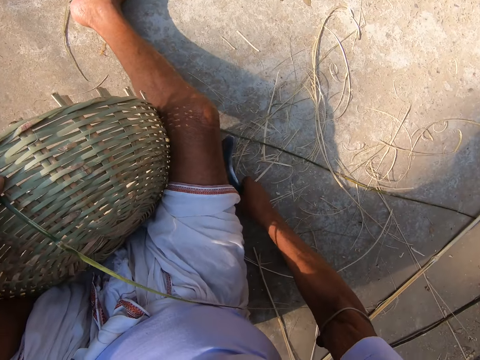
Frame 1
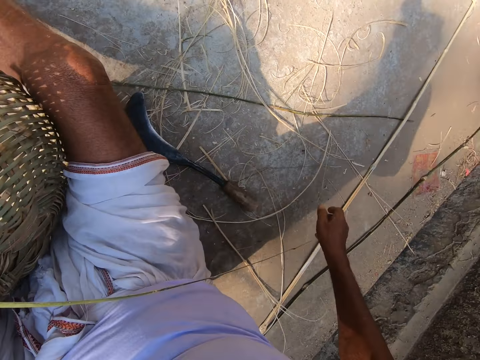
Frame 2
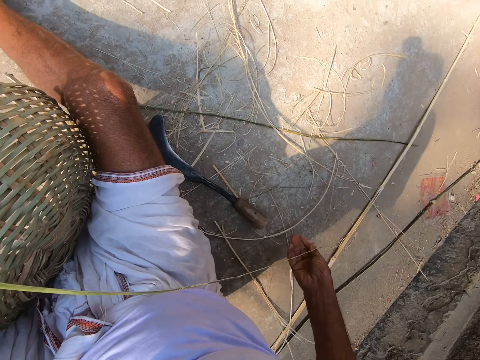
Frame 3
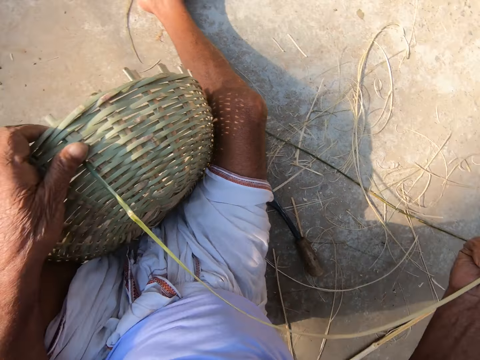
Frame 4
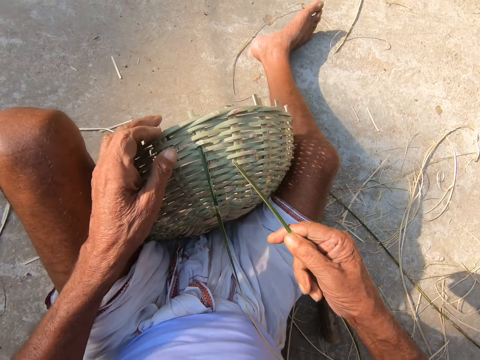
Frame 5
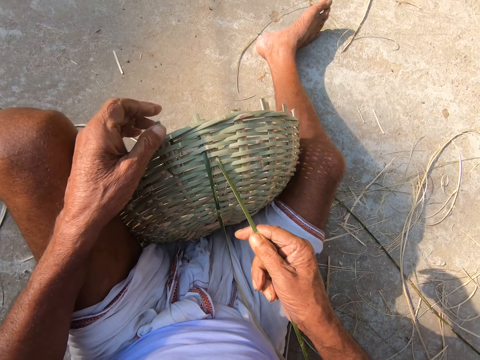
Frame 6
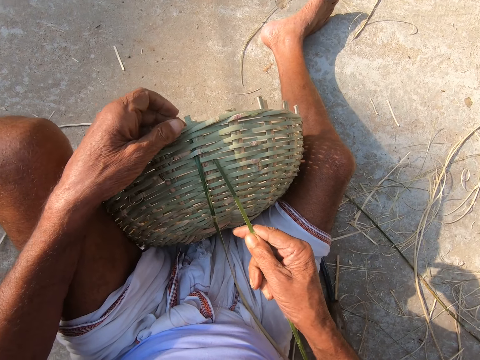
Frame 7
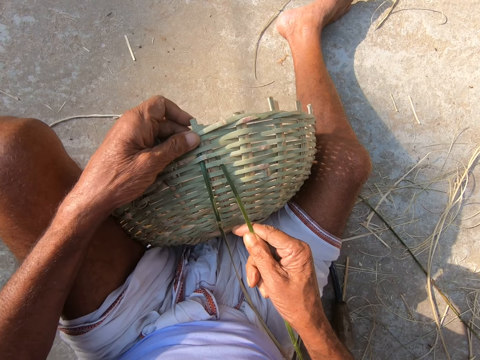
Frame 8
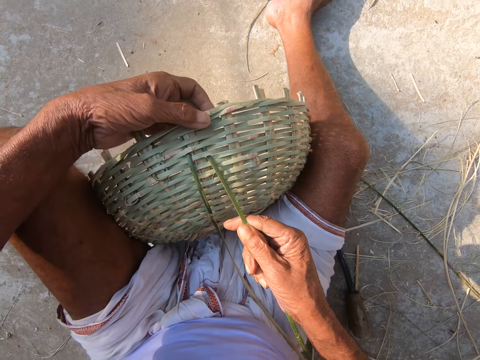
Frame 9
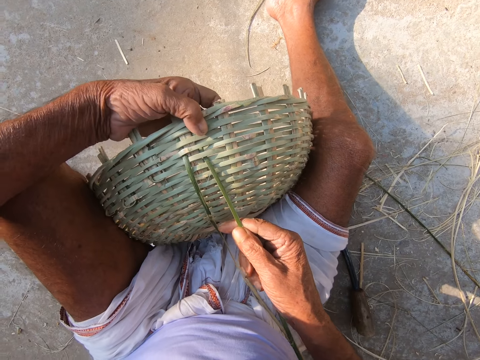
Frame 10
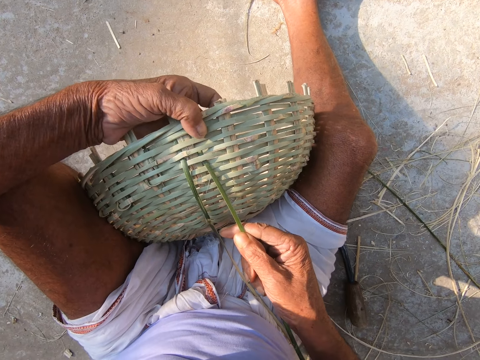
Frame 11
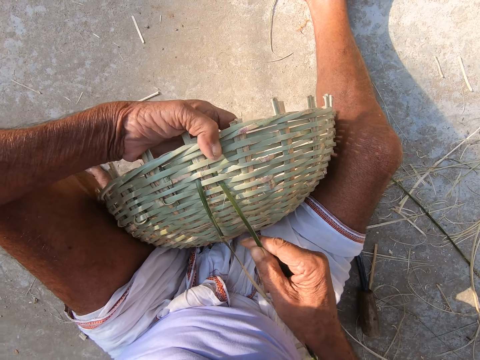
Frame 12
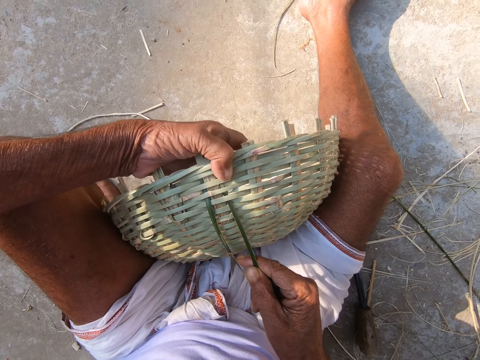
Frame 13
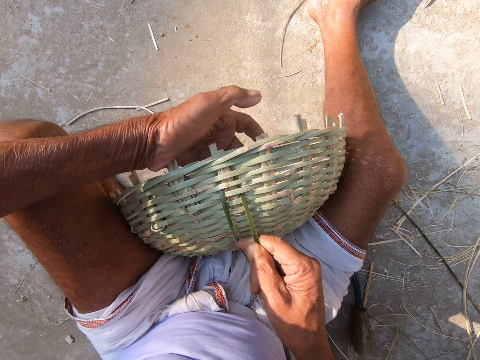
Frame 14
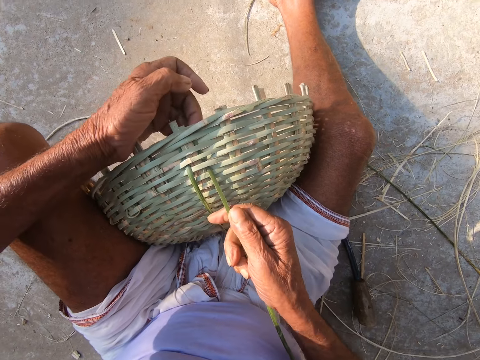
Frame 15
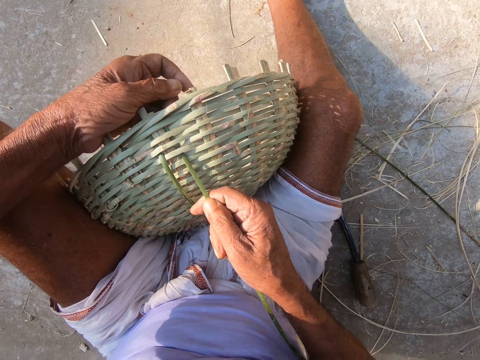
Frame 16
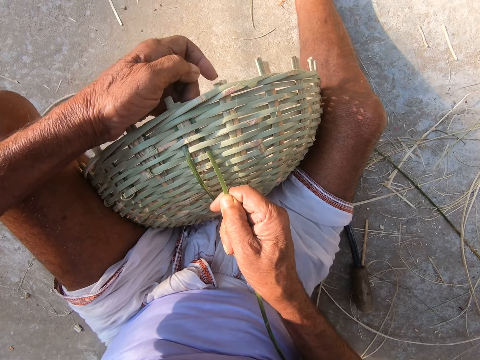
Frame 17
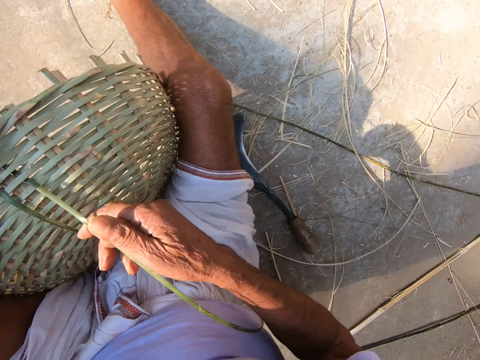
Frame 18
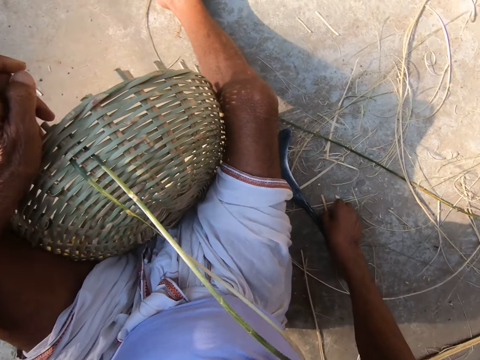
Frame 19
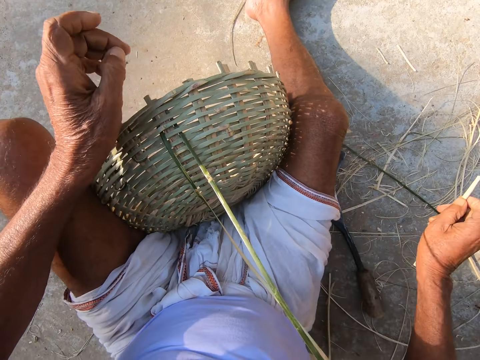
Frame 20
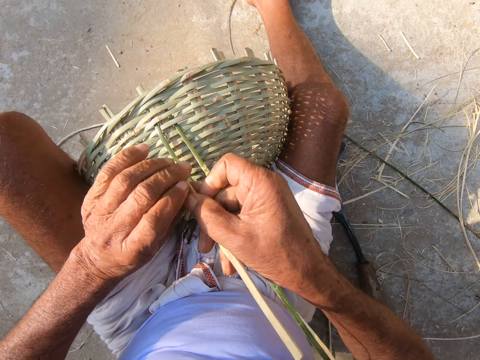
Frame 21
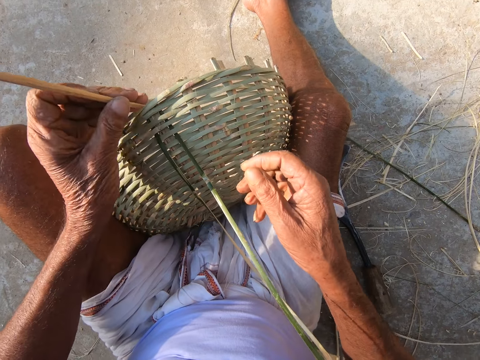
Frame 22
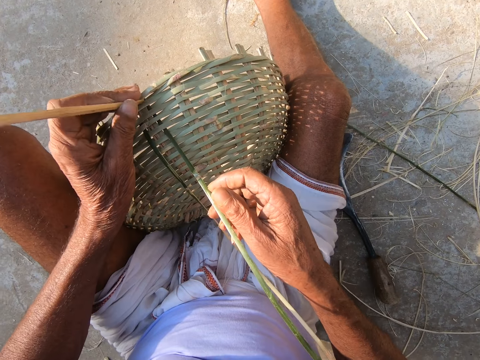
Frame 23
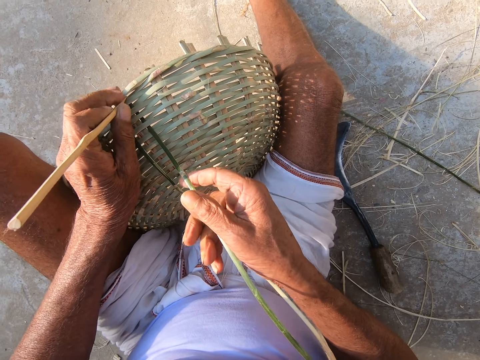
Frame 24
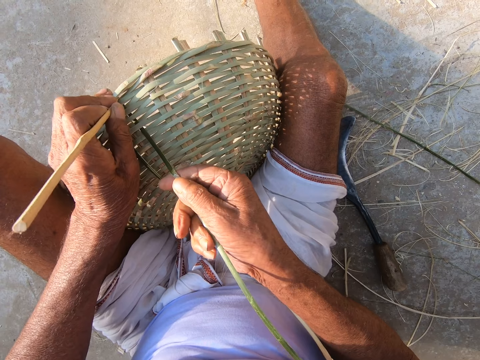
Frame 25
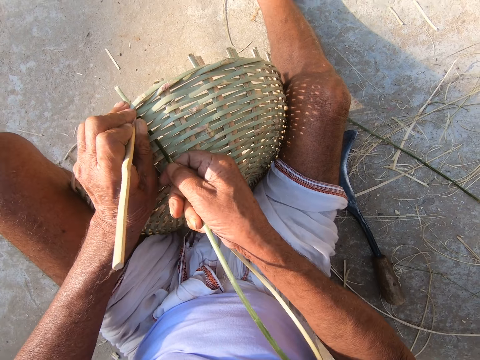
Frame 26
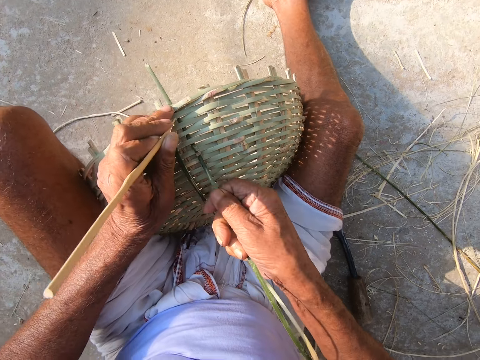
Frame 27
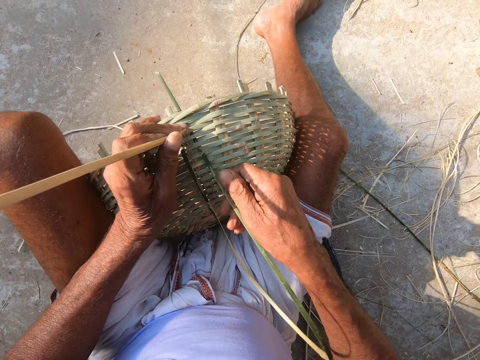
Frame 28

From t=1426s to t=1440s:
The camera wearer drops the hook knife on the ground with his right hand. He holds the bamboo strand with his right hand. He weaves. He inserts the bamboo strand in the basket with his right hand. He picks the stick from the ground with his right hand. He passes the stick from his right hand to his left hand. He makes an opening in the basket with the stick in his left hand. He weaves.

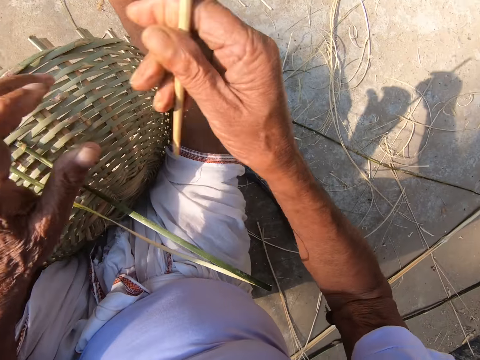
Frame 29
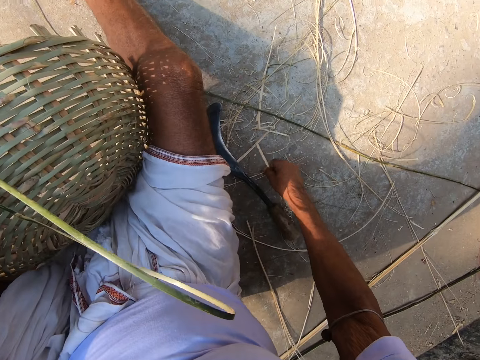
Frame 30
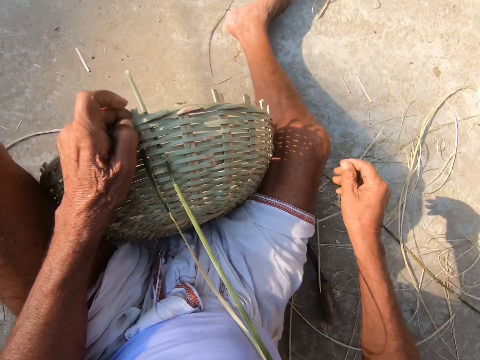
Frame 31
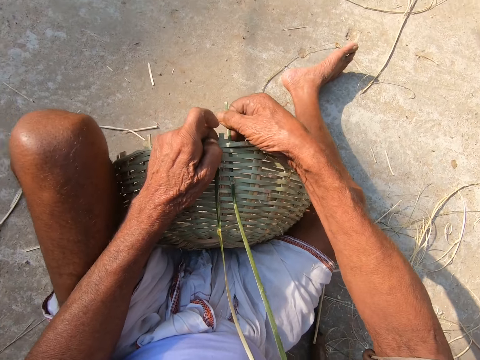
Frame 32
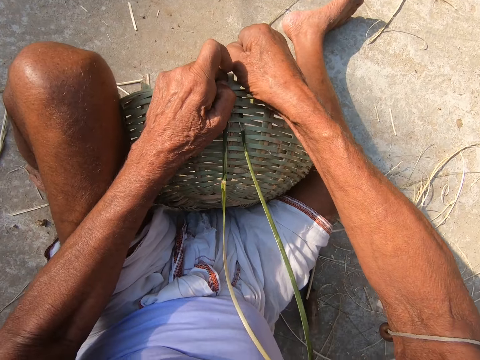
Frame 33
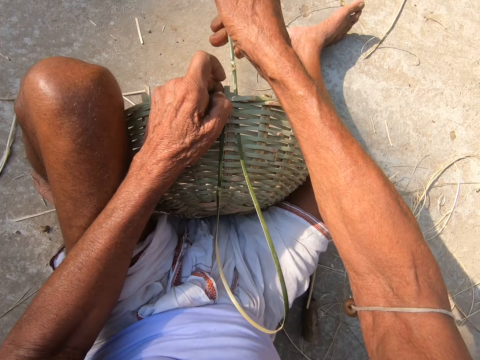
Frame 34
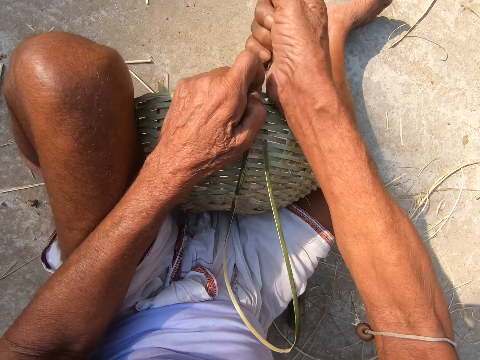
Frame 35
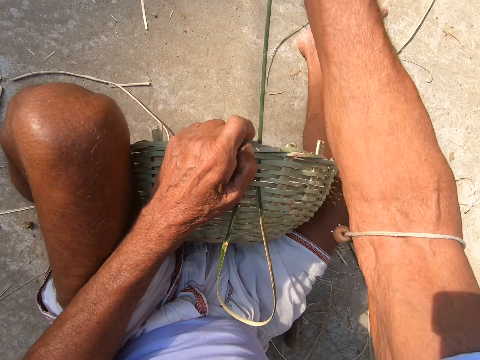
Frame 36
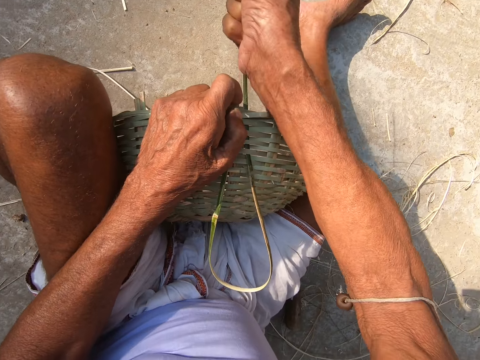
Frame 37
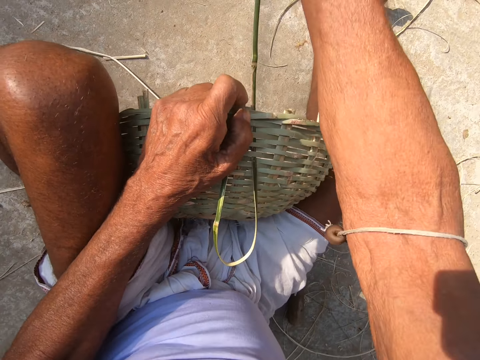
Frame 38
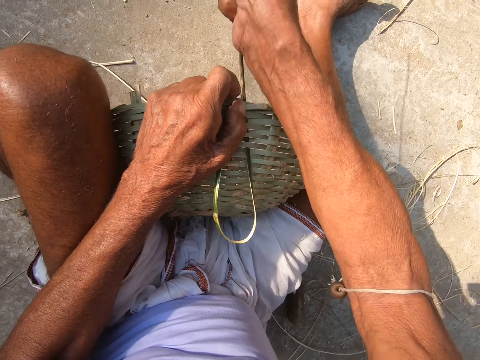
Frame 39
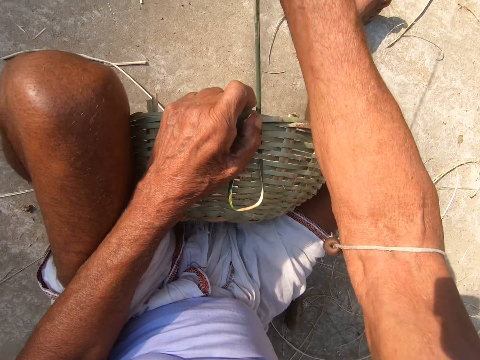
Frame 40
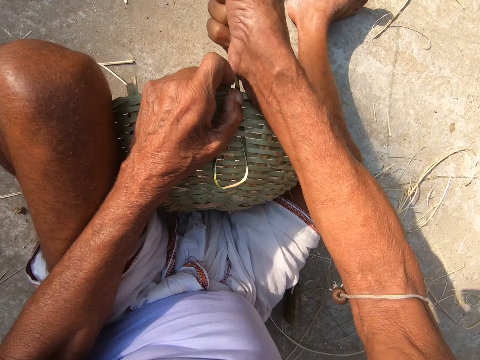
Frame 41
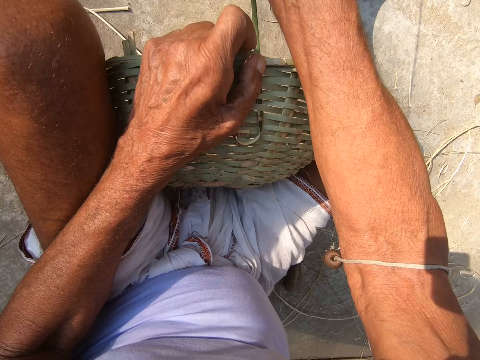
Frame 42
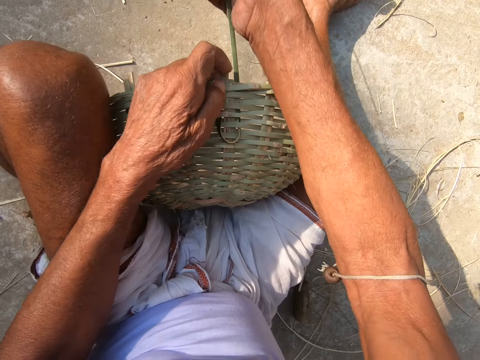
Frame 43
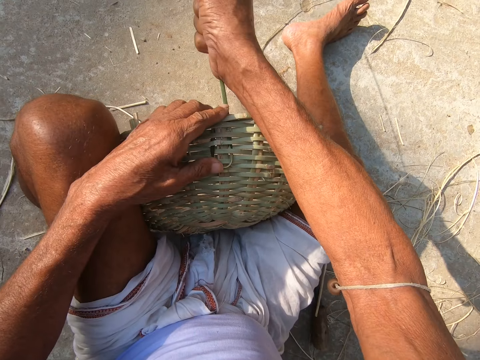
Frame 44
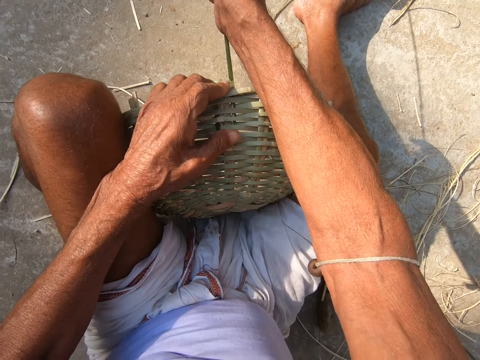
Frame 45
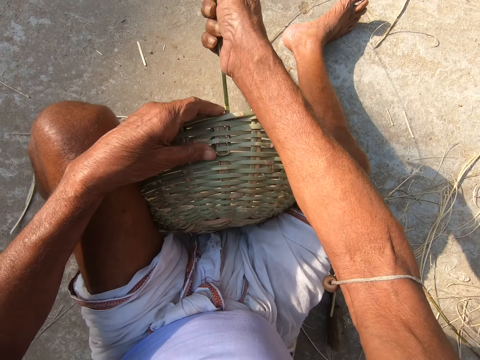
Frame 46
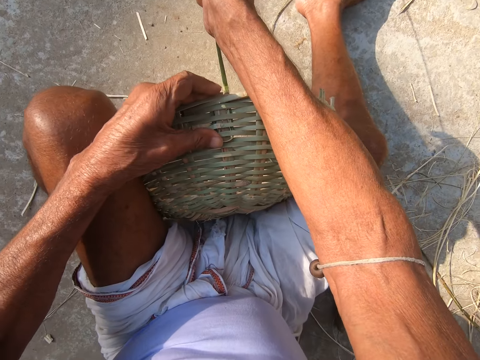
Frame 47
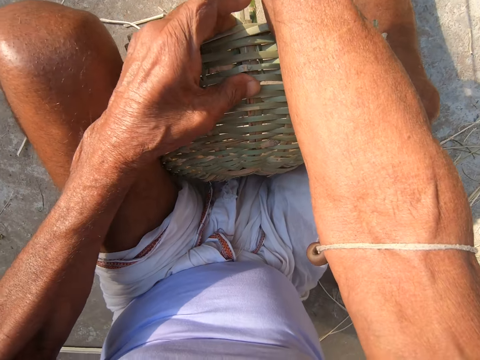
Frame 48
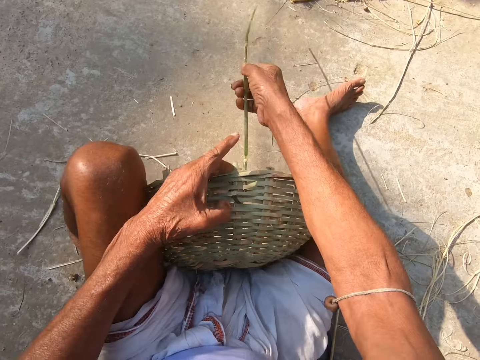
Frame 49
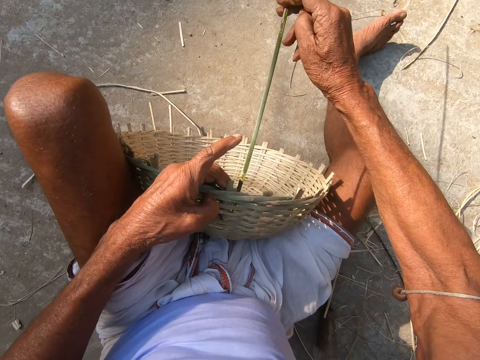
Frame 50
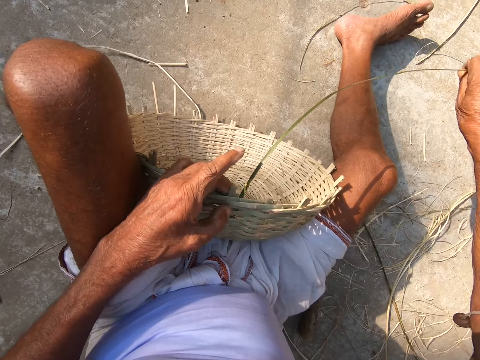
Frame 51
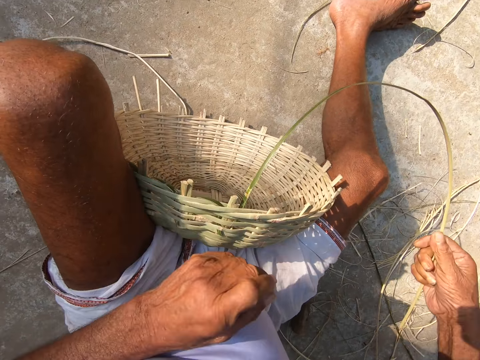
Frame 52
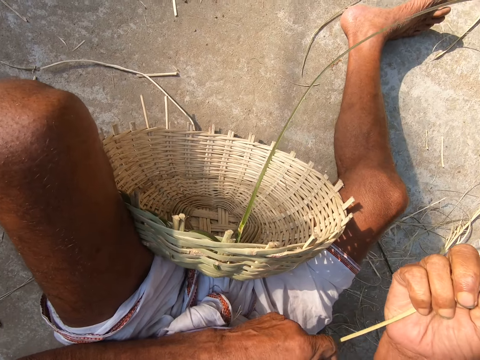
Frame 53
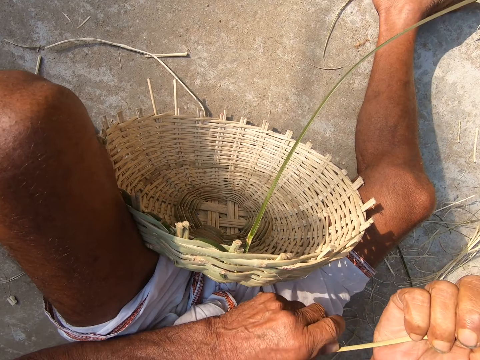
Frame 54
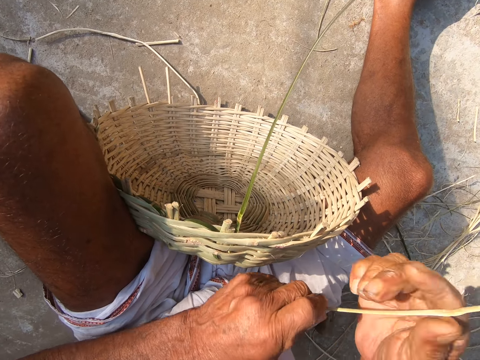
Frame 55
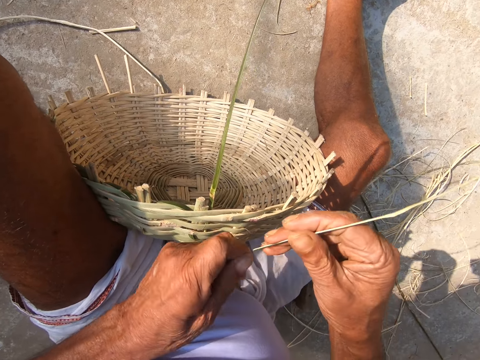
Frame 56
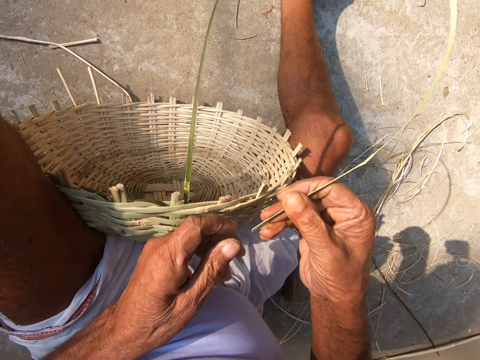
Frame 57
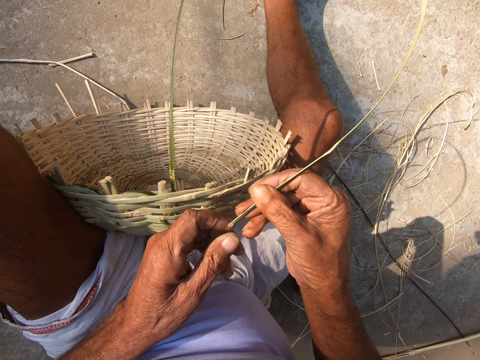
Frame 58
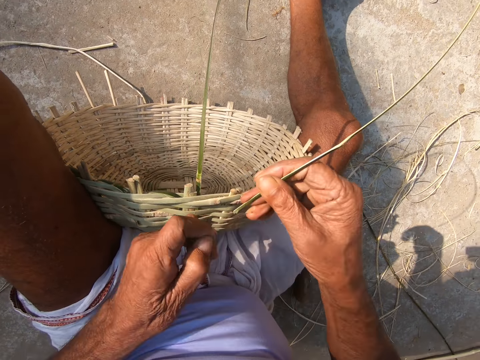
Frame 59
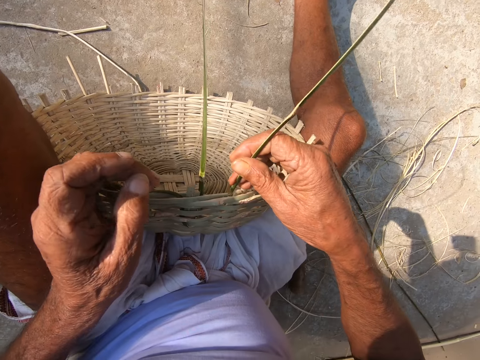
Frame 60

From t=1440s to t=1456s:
The camera wearer drops the stick on the ground with his right hand. He weaves the basket with both hands. He pulls the sisal. He holds the sisal.
